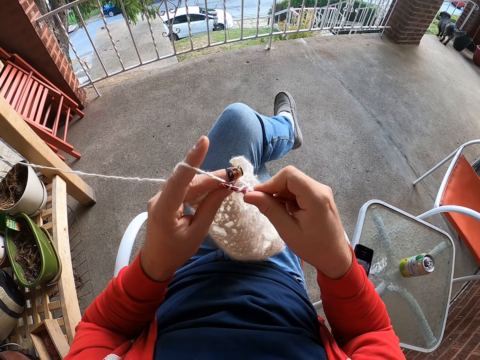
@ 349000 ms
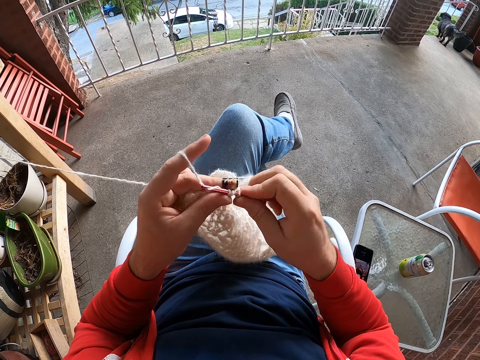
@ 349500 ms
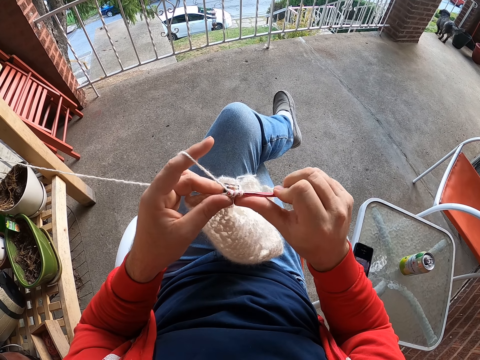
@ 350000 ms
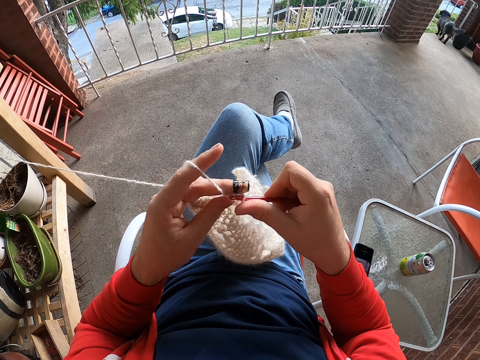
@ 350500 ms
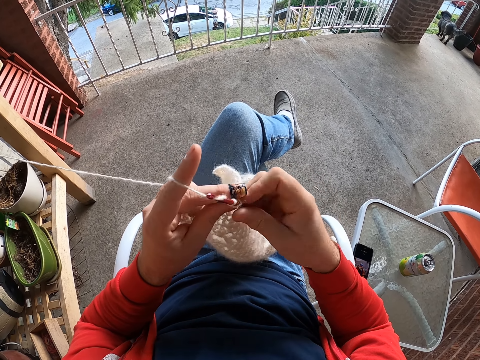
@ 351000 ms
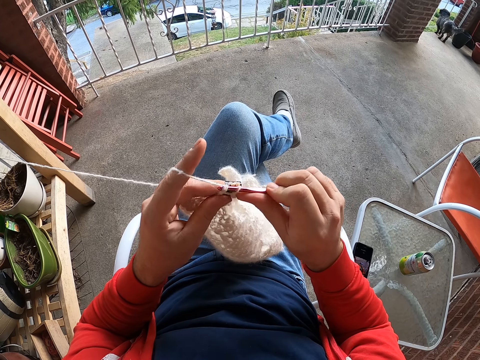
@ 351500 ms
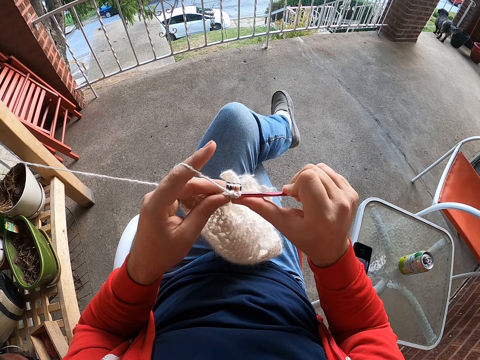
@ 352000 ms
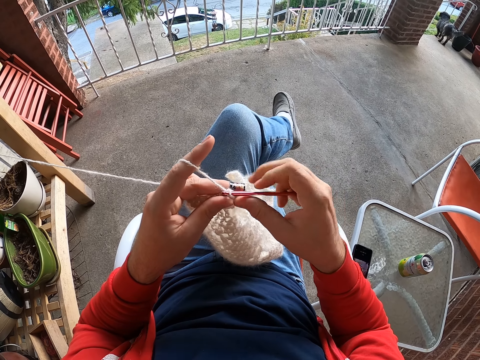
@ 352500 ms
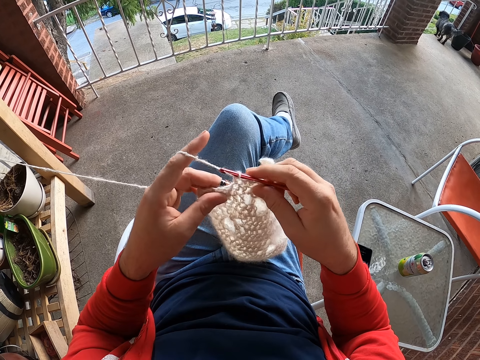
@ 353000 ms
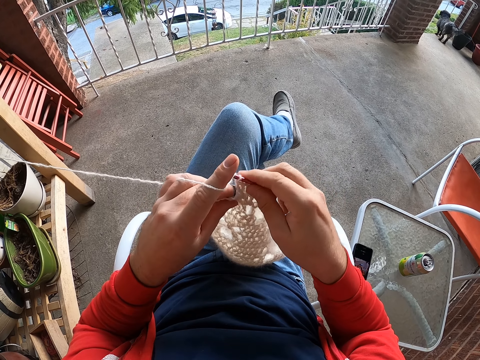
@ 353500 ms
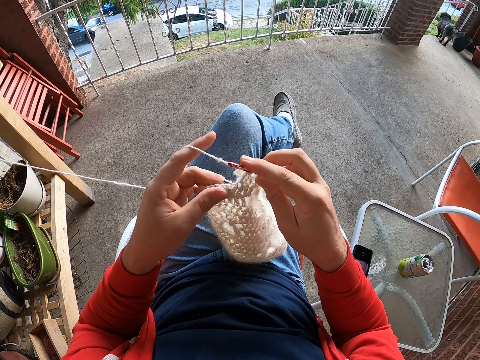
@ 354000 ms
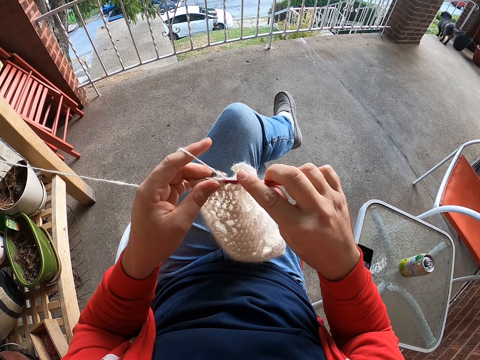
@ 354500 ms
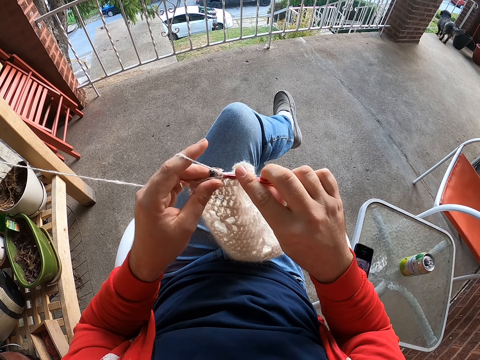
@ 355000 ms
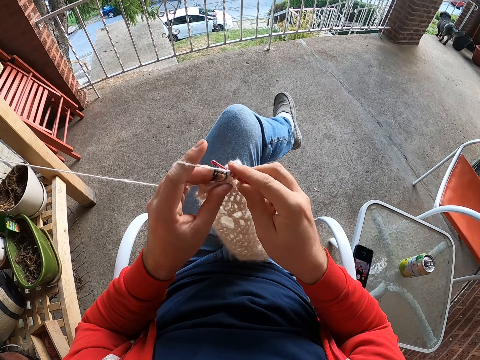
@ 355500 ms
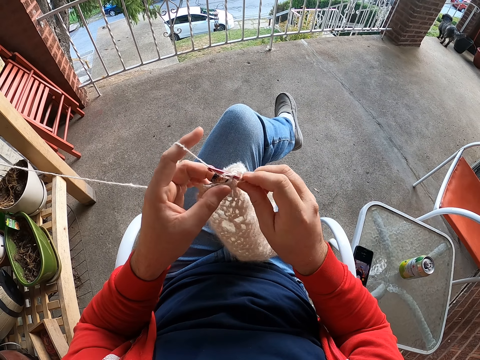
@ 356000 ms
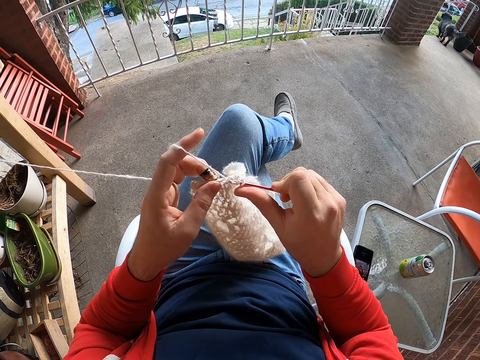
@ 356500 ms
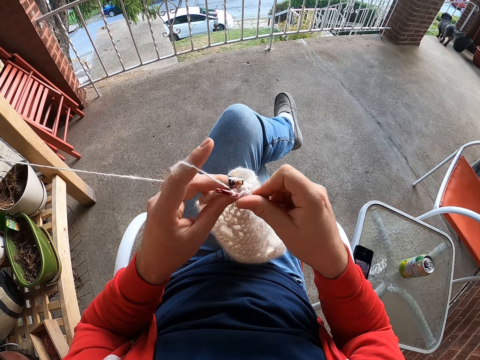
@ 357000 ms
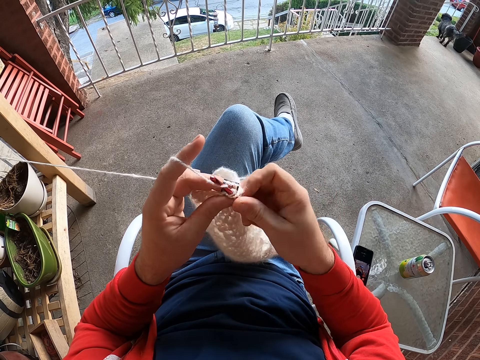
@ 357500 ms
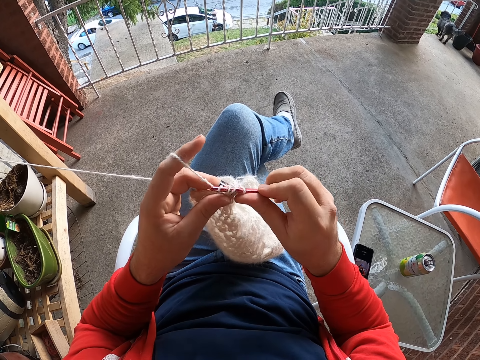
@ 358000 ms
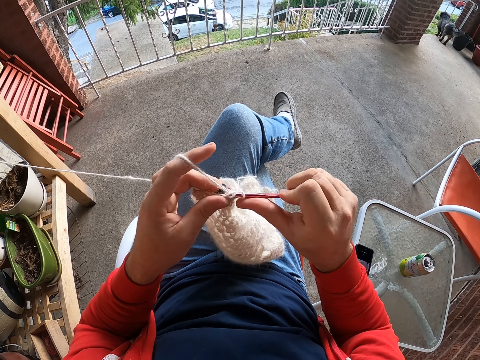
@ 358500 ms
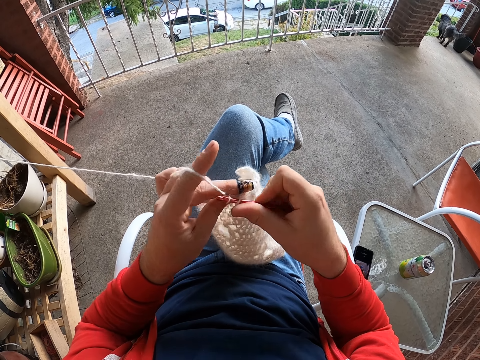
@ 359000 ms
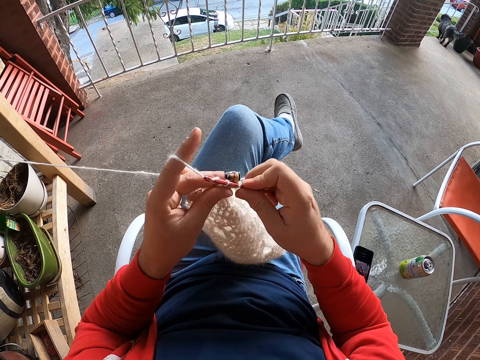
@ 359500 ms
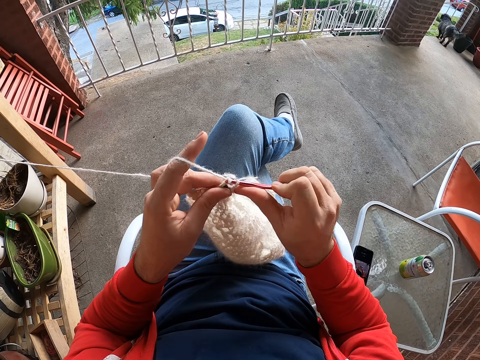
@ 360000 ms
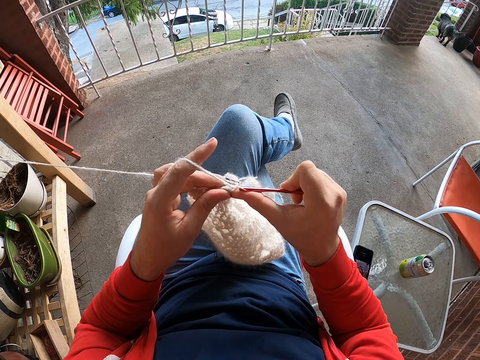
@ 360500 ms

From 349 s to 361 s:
The camera wearer rolls thread on the crochet. They adjust a fabric and knit the fabric.

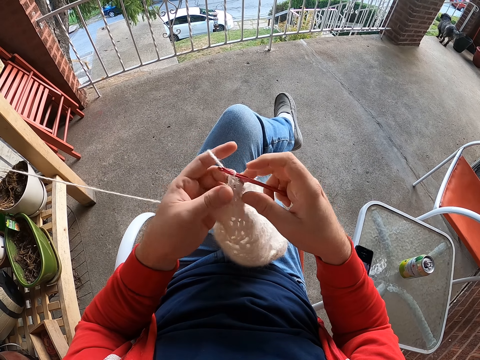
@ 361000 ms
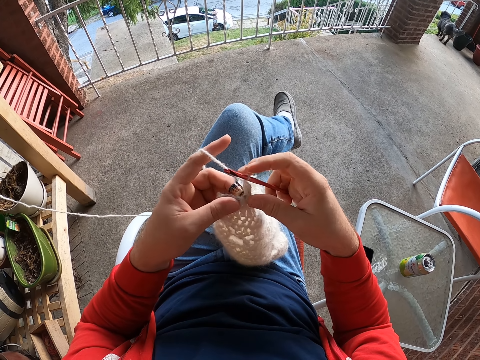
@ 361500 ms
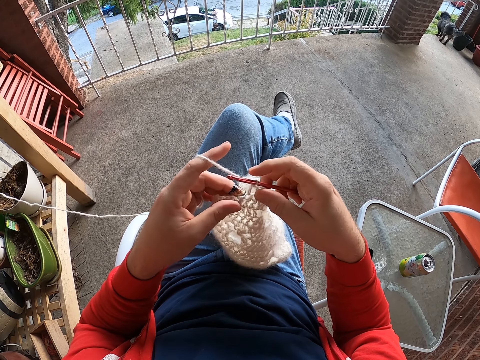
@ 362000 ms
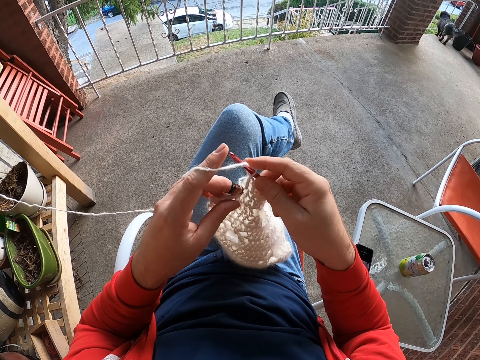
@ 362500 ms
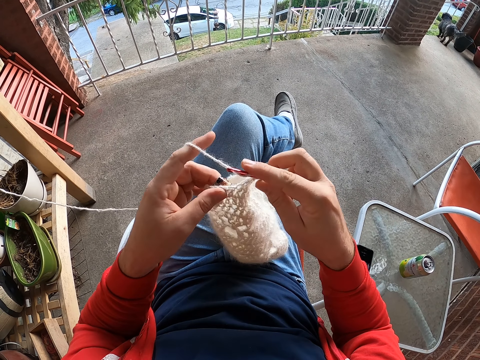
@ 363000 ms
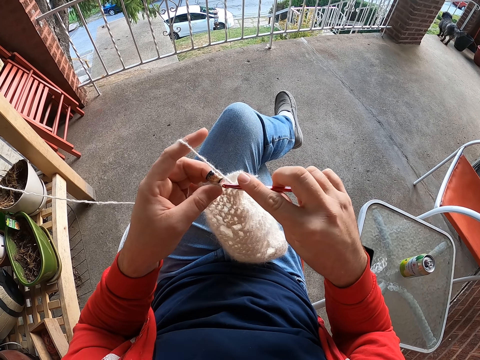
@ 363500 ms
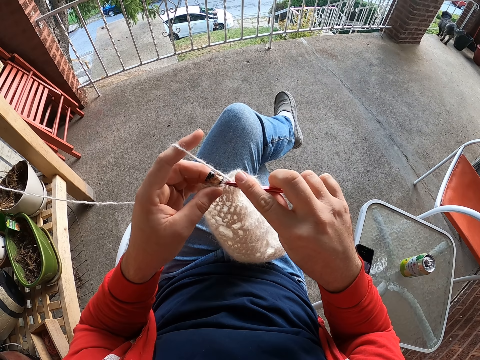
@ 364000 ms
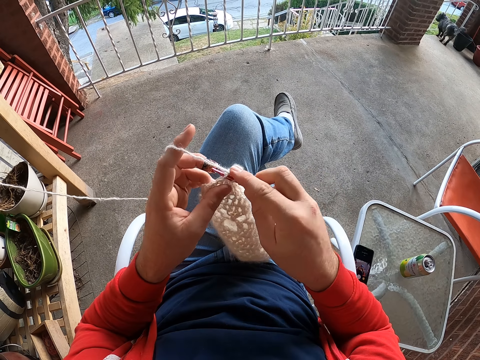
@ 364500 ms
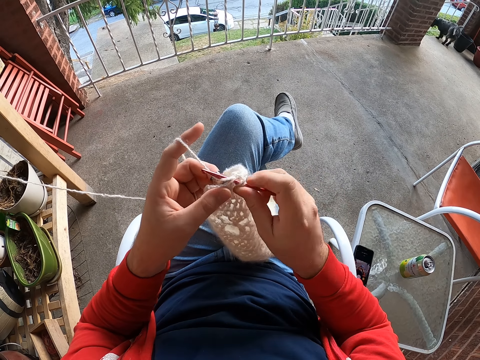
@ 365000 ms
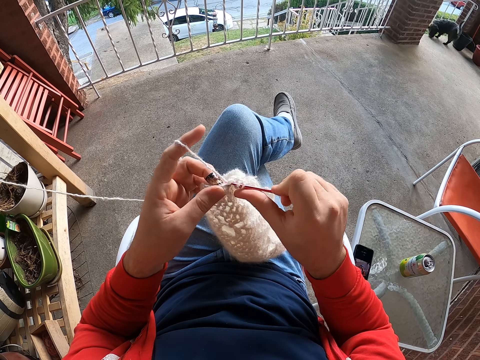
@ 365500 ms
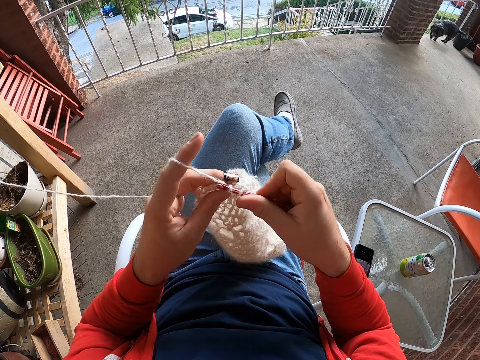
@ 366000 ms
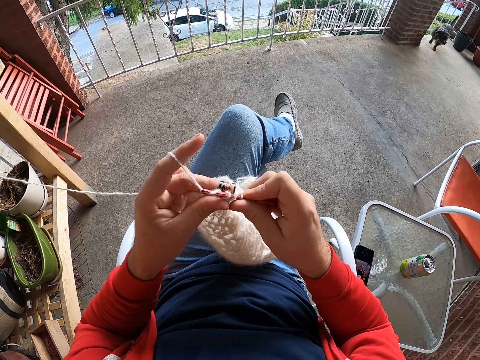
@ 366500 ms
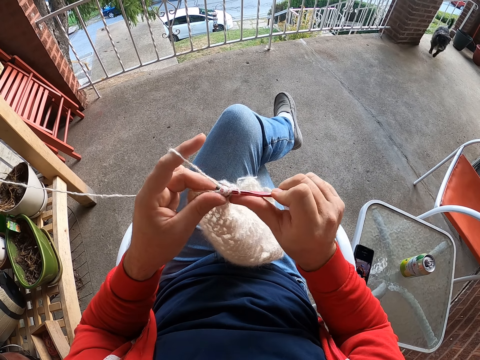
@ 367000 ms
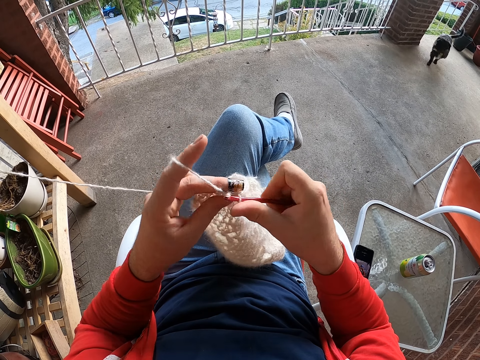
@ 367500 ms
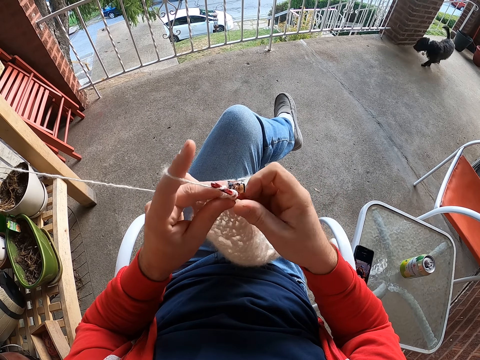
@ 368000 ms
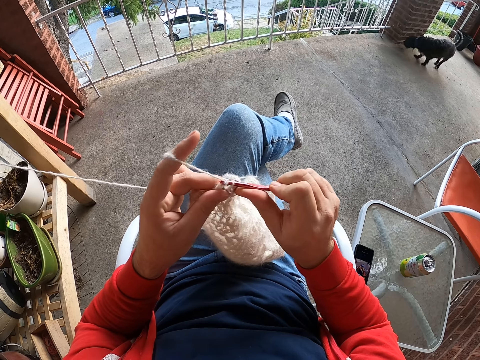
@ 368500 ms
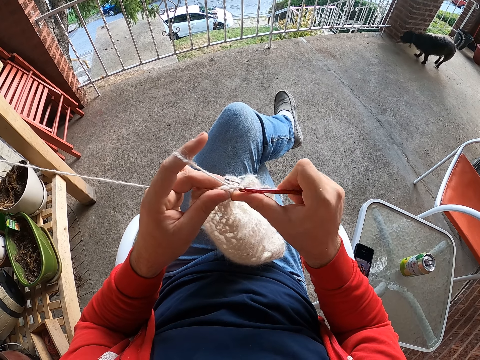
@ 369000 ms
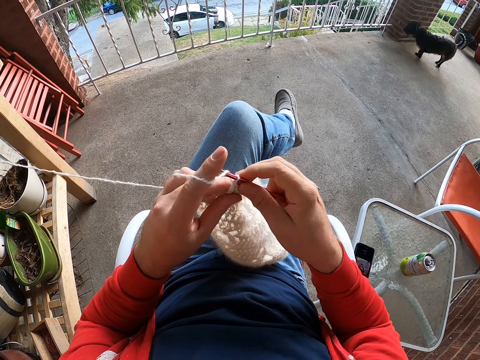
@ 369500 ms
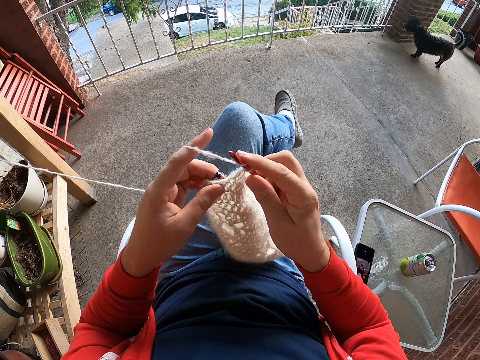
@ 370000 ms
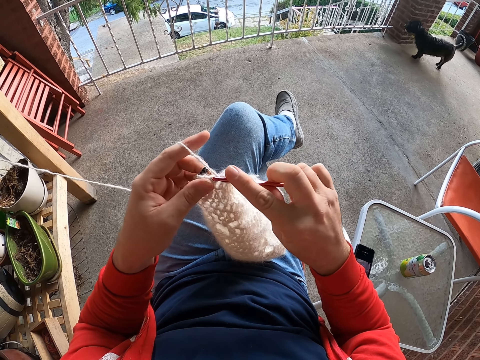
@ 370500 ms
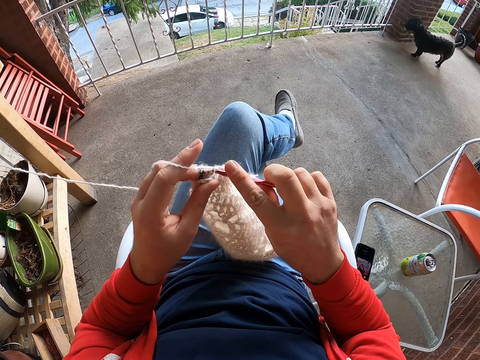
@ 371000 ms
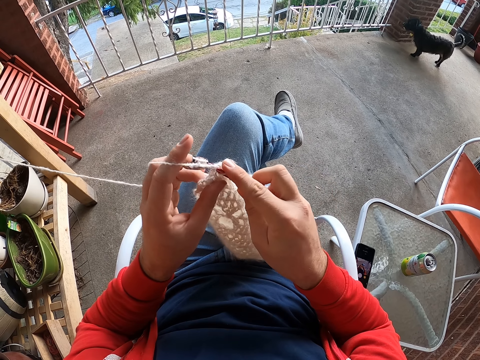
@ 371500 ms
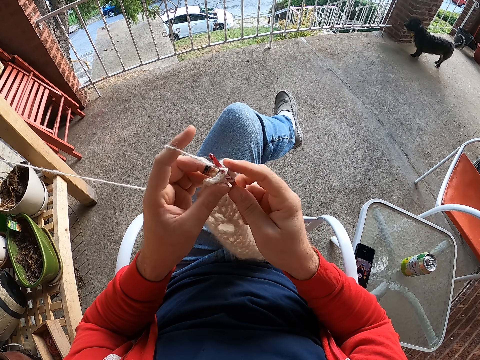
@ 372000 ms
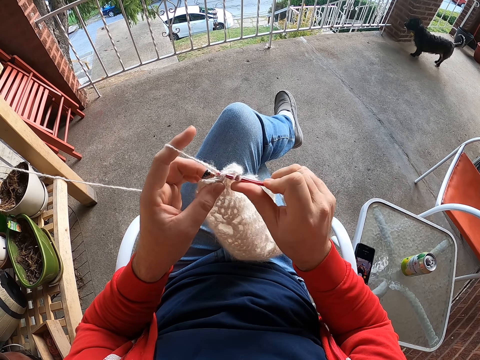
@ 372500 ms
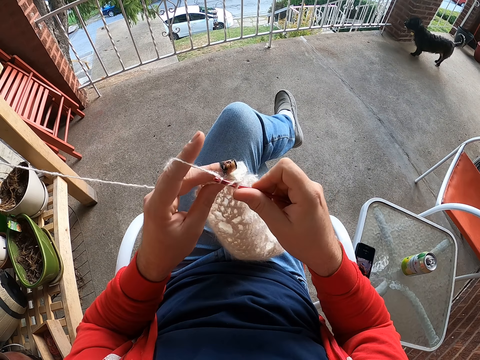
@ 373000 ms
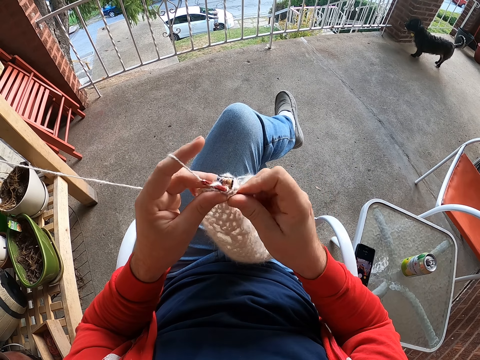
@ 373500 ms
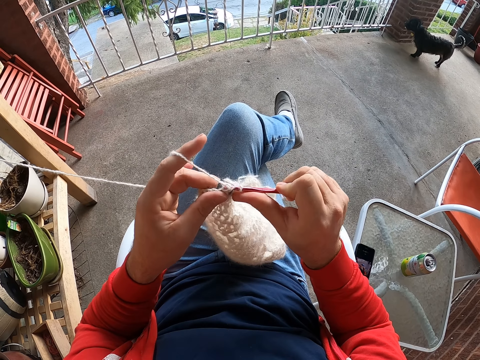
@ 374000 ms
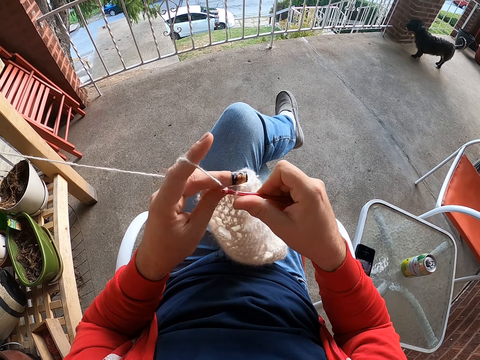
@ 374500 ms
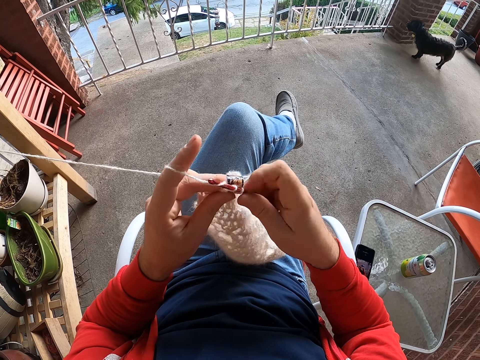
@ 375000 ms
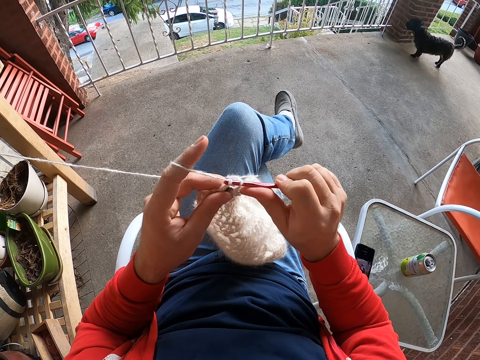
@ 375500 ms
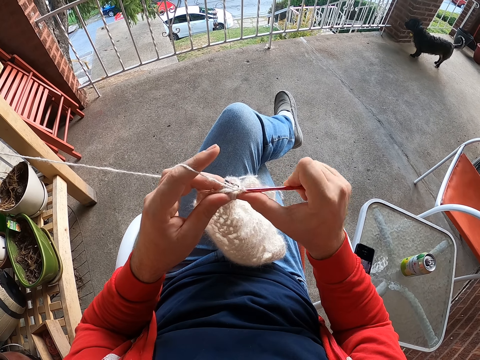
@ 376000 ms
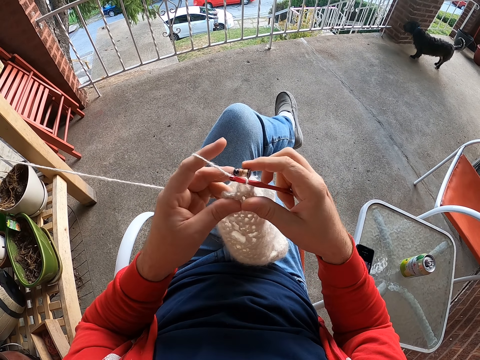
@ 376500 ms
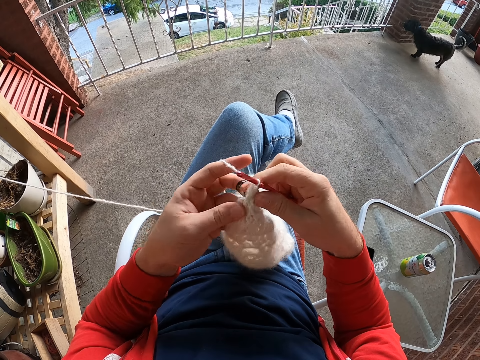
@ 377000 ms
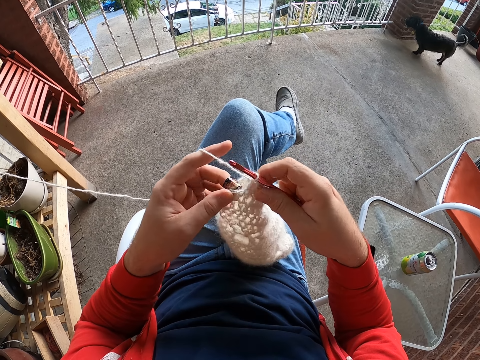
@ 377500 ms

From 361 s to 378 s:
The camera wearer rolls thread on the crochet and knits the fabric.
